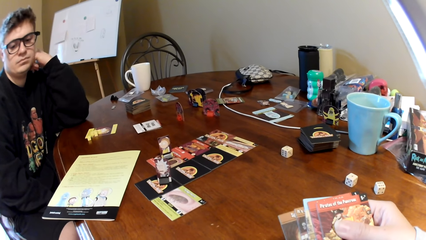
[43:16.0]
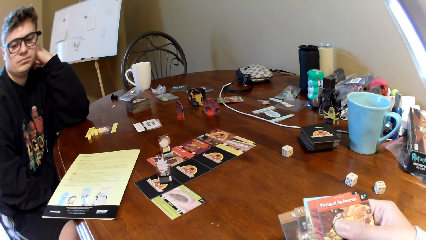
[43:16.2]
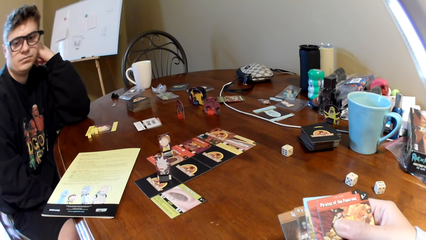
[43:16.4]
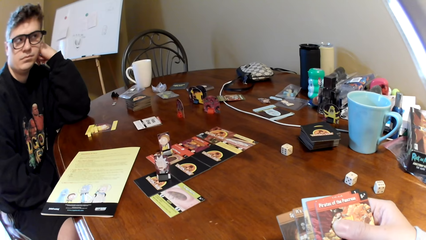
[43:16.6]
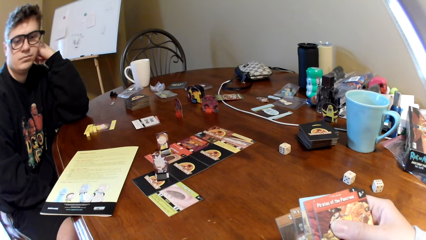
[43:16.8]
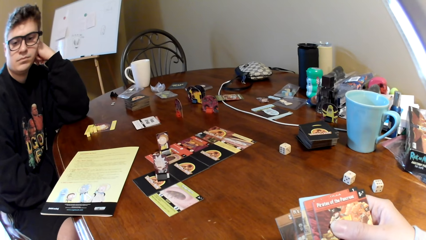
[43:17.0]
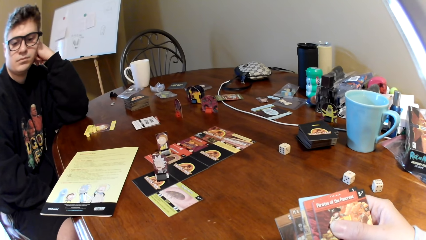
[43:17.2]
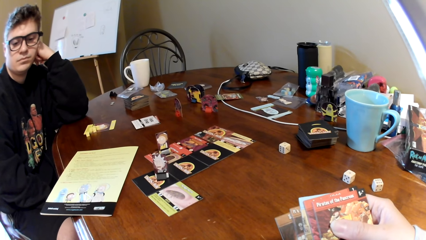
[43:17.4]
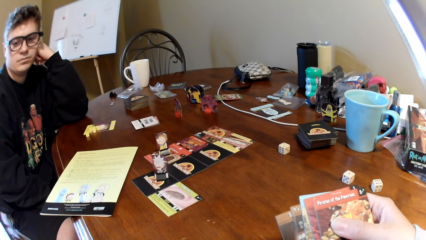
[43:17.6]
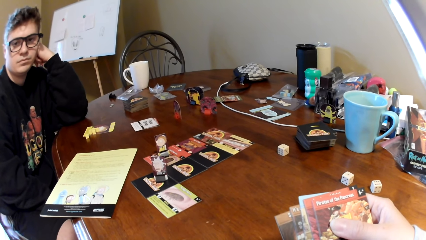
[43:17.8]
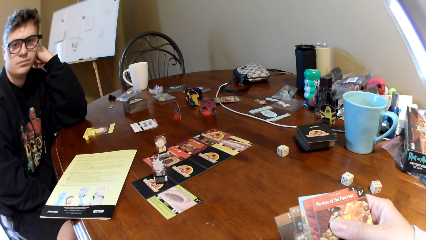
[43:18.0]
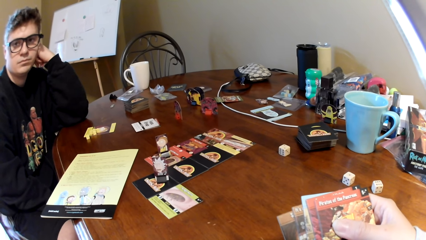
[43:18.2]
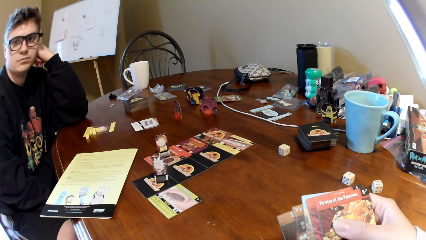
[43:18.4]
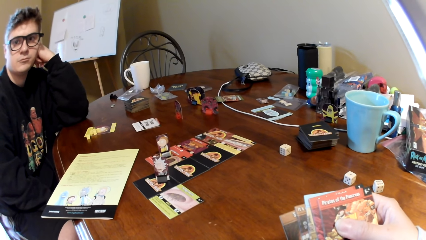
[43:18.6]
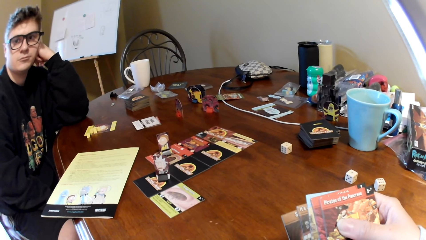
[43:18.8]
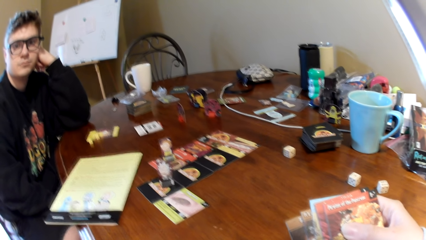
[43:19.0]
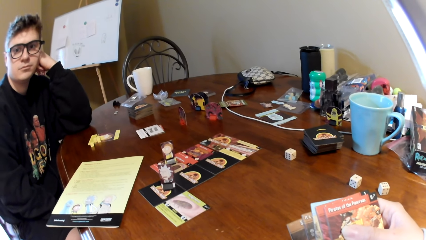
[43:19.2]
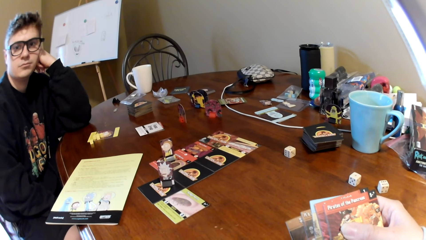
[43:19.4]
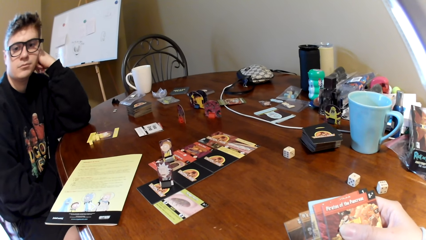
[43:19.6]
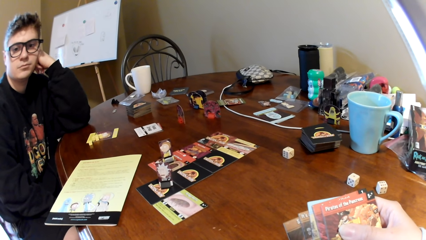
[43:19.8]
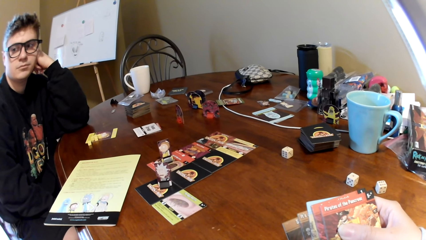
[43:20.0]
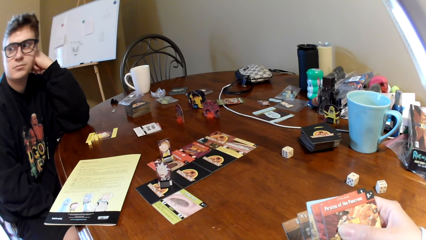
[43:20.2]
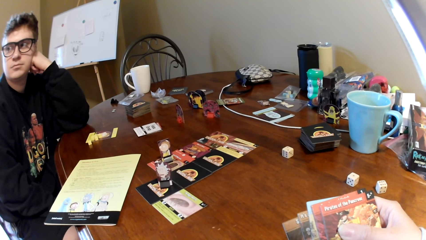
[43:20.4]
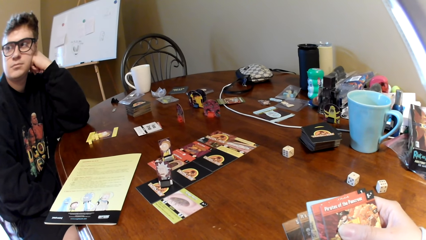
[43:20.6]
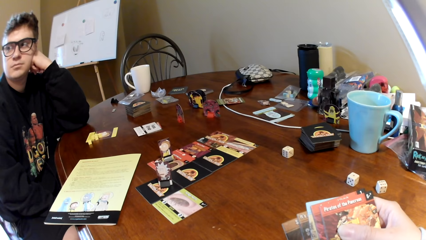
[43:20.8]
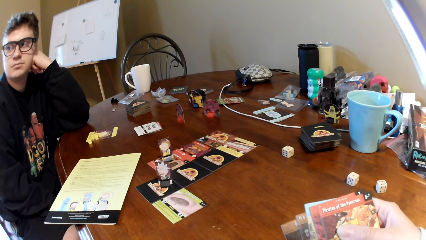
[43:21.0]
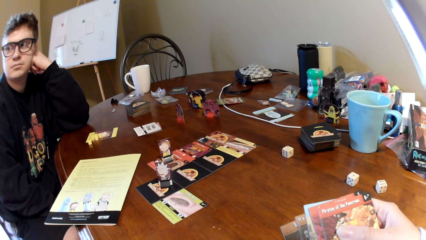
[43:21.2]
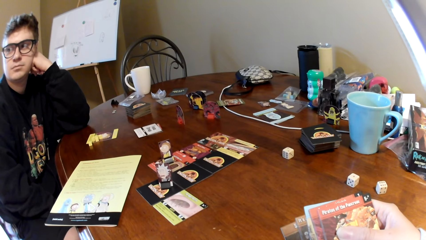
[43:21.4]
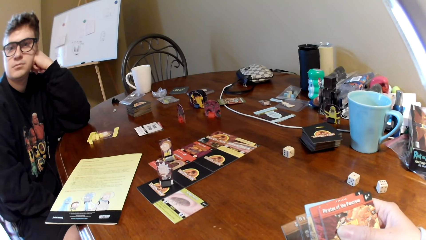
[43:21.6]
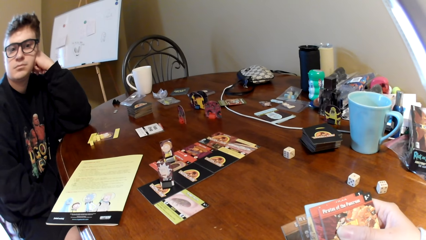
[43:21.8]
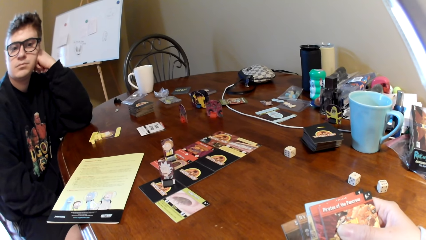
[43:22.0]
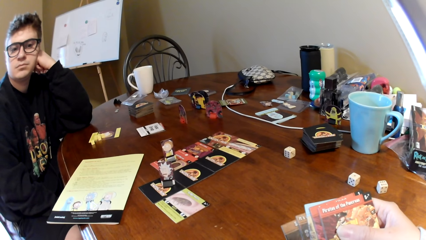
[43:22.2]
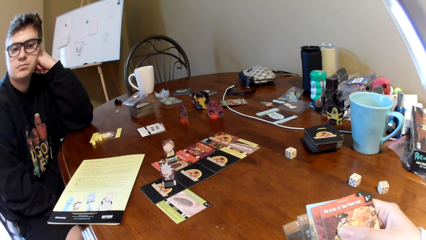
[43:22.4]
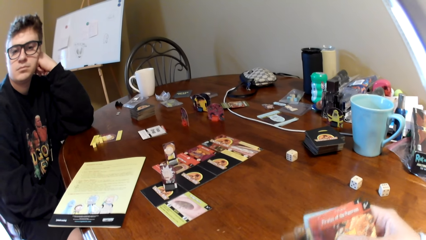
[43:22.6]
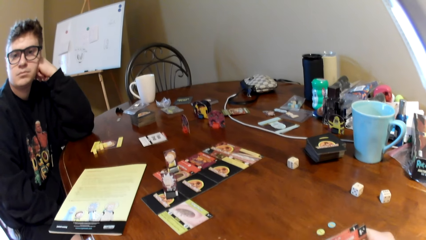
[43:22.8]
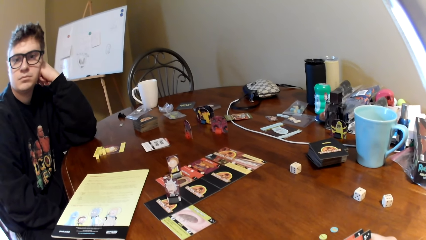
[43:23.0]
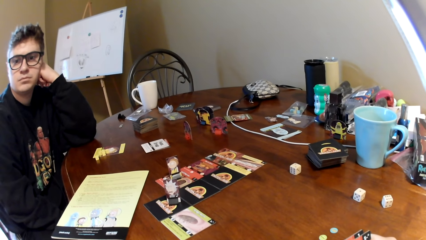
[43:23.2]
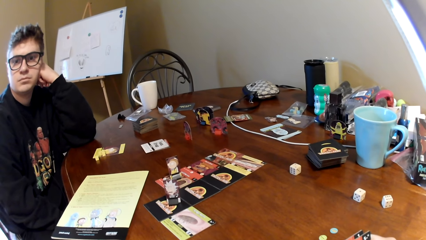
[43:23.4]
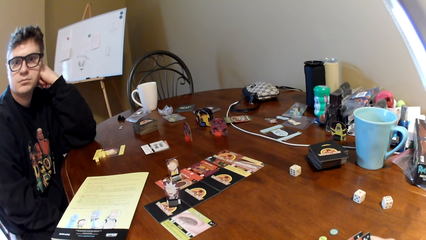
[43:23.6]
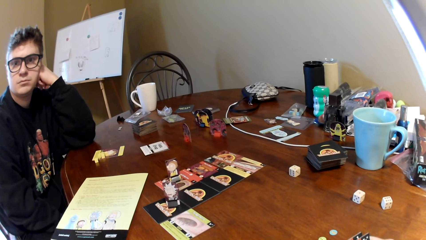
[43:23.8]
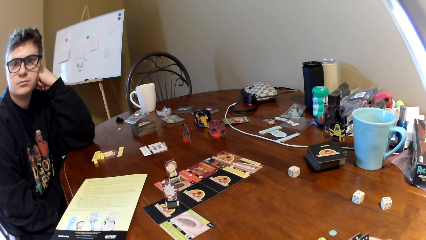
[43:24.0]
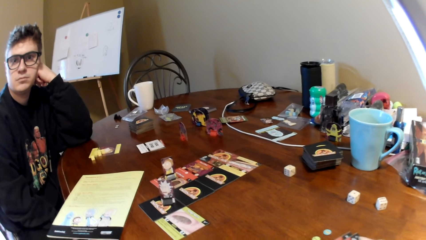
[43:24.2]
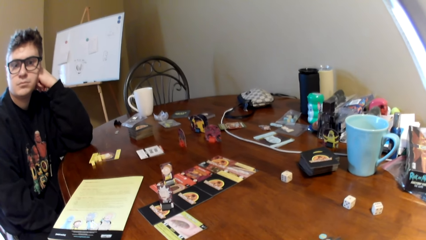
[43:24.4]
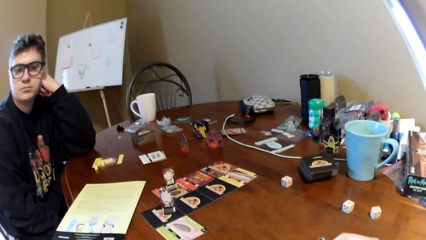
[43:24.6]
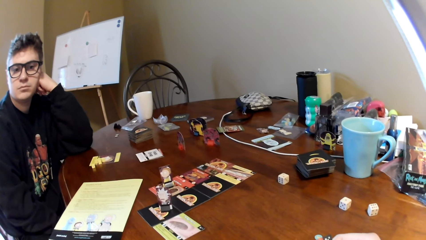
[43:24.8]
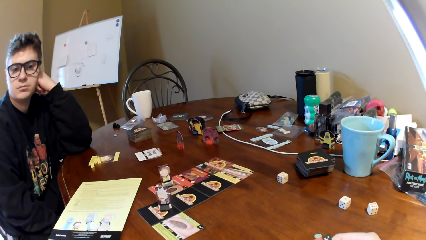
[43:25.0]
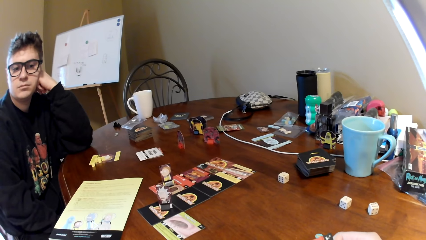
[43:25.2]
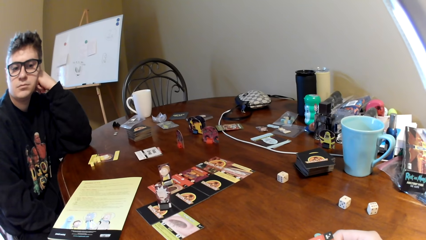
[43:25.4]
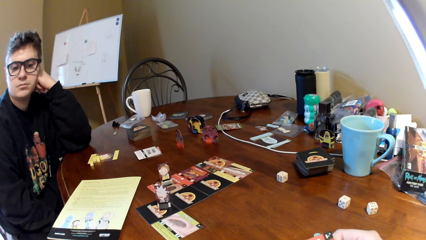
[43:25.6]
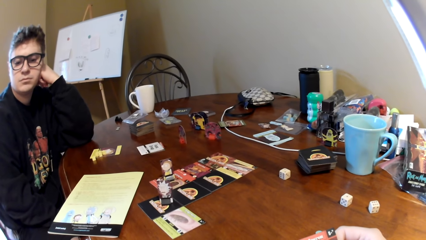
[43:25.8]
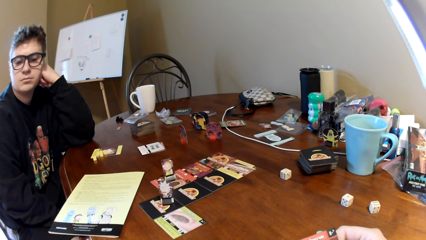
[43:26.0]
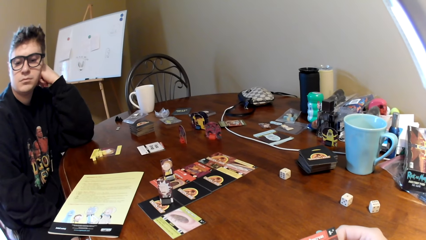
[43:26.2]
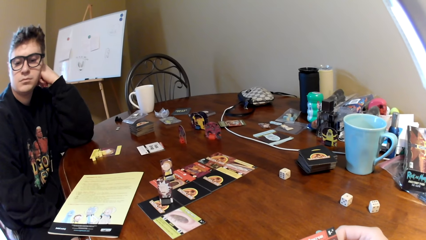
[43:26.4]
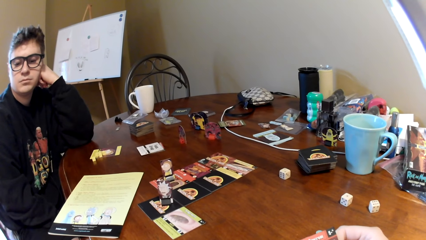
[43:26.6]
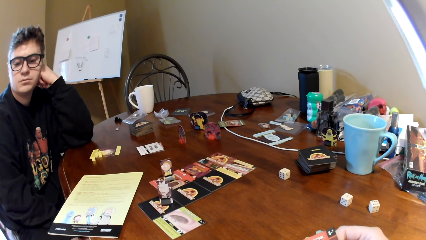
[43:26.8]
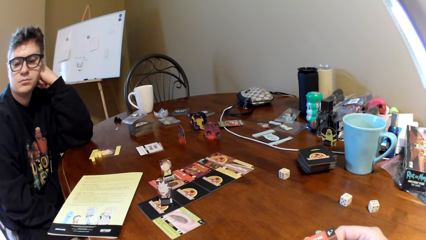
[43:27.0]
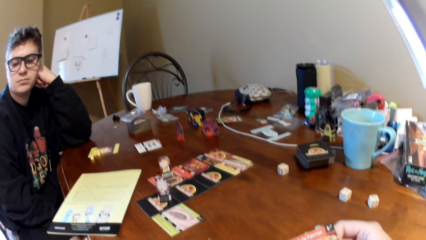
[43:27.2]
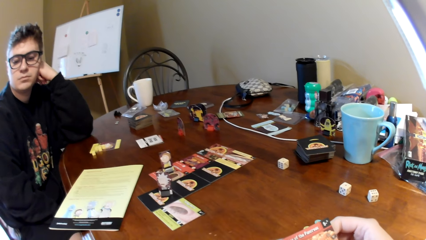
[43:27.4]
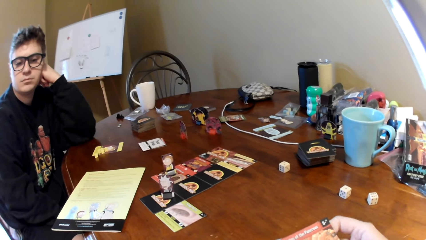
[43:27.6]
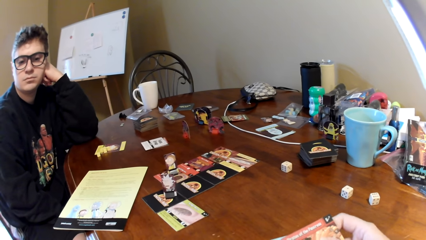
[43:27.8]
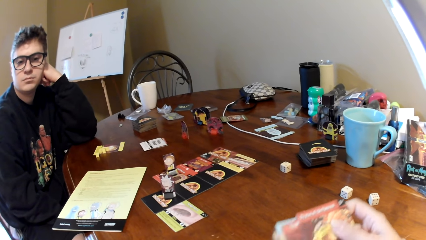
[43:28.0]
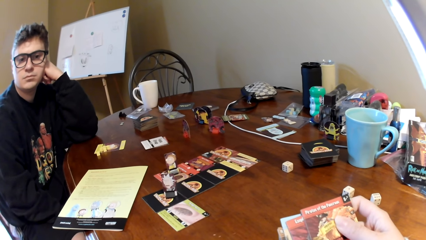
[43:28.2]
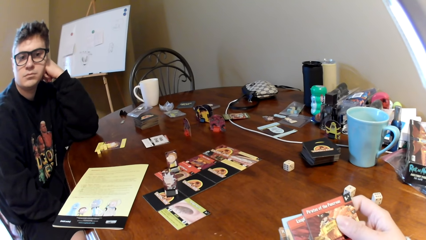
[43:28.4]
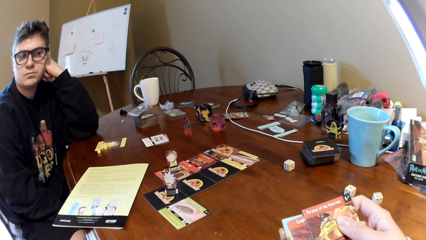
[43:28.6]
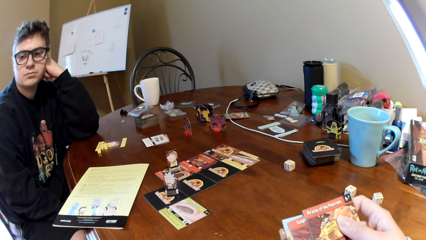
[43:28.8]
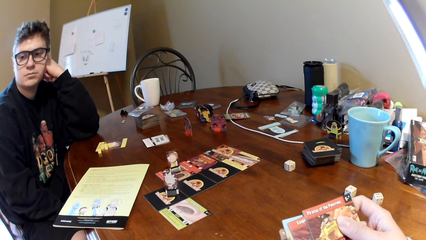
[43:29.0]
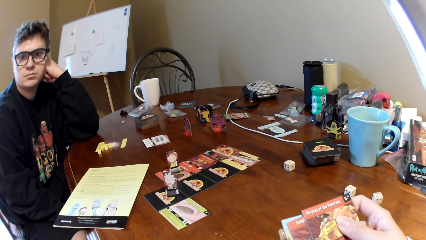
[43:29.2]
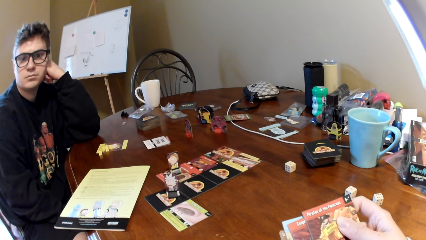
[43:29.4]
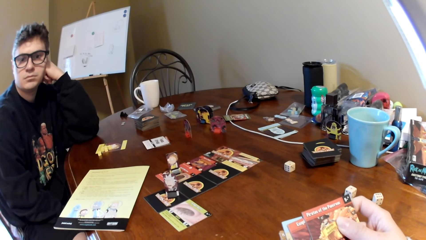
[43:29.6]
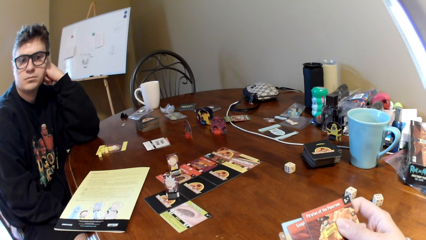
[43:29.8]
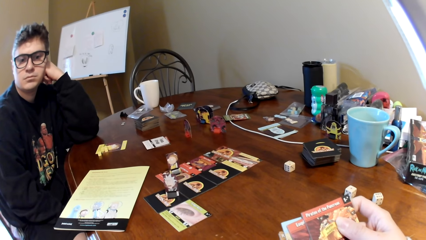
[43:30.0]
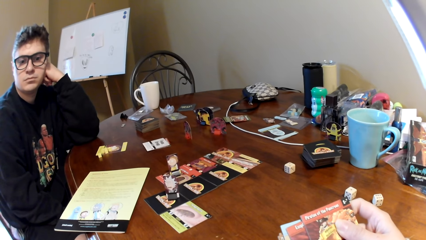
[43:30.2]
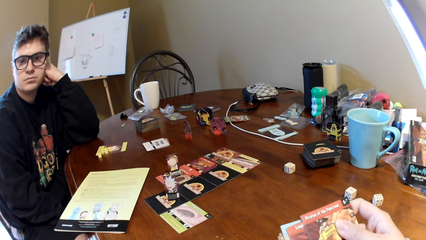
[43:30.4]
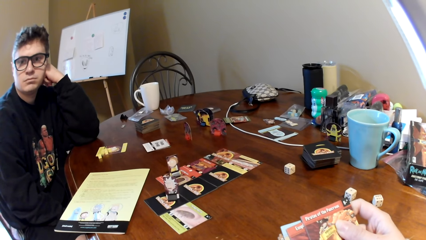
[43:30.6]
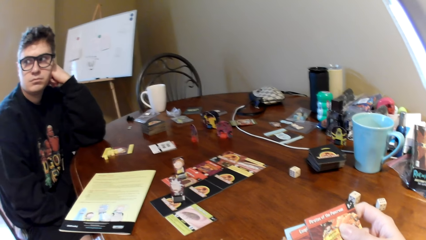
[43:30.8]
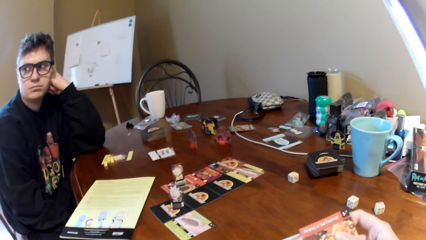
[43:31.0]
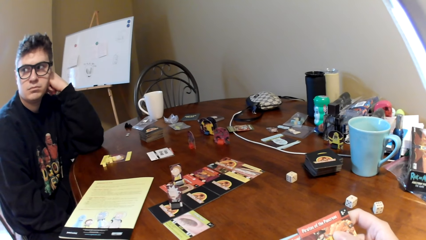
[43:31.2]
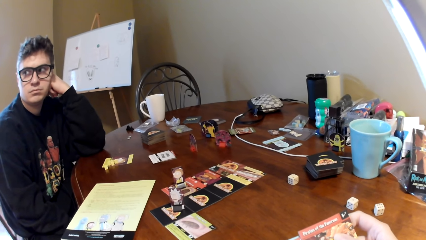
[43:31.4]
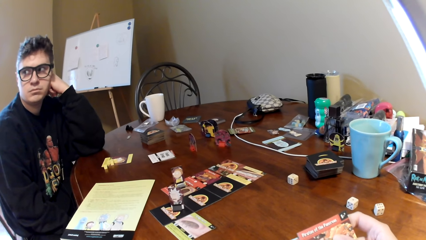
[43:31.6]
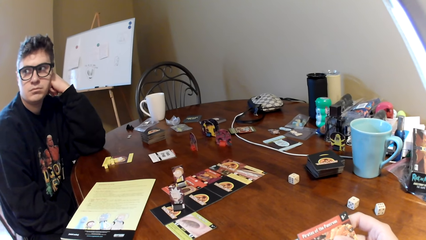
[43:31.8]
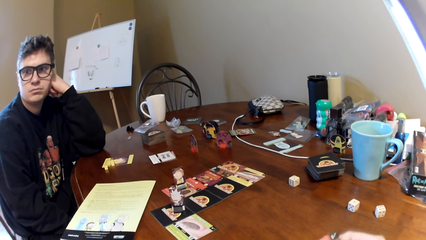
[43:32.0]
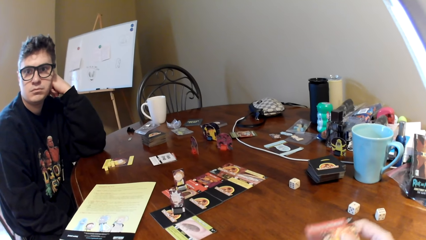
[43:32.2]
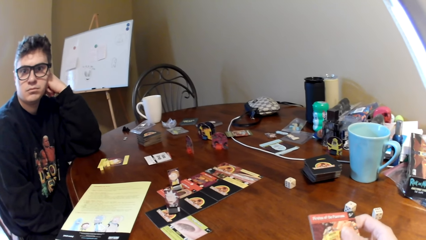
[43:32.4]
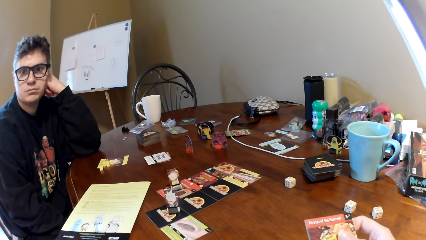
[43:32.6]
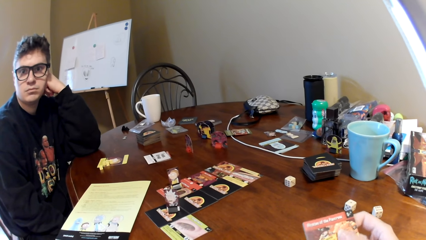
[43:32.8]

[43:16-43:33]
The man pushes his glasses. The camera wearer looks at the playing card. The man looks around. The camera wearer looks at the playing card. They put down the cards. They look at the man. They look at the playing card.
